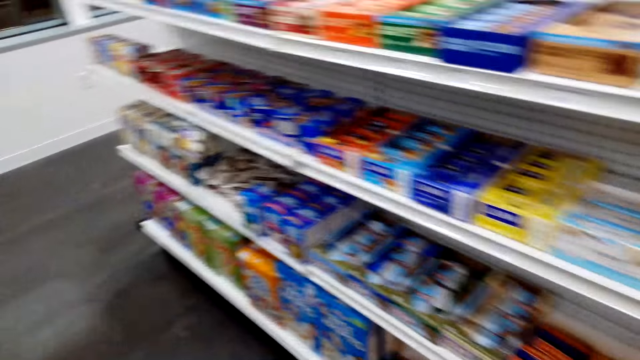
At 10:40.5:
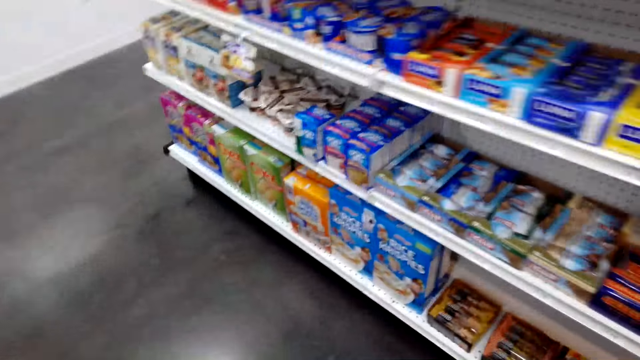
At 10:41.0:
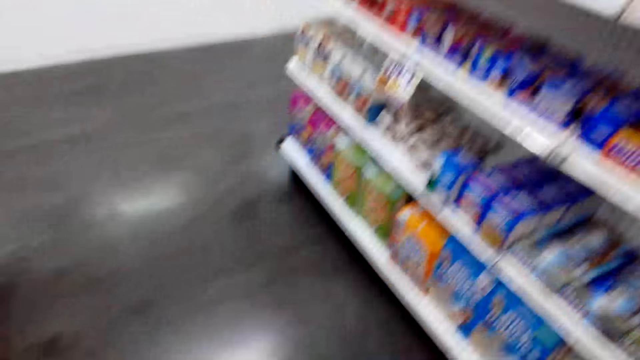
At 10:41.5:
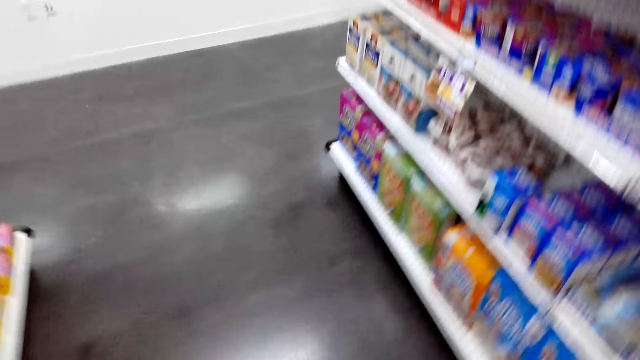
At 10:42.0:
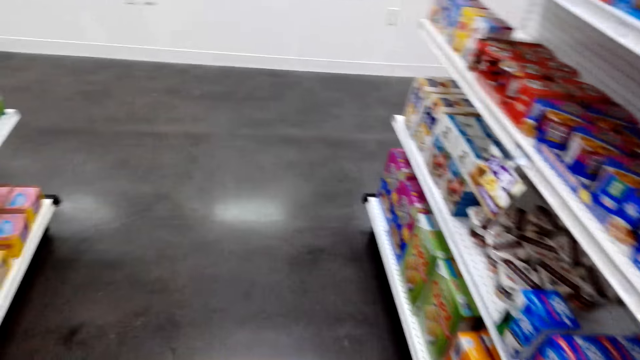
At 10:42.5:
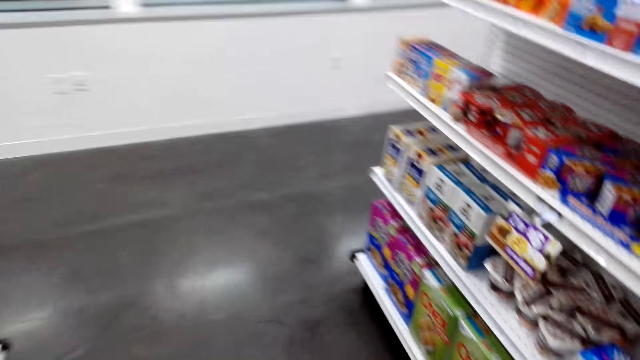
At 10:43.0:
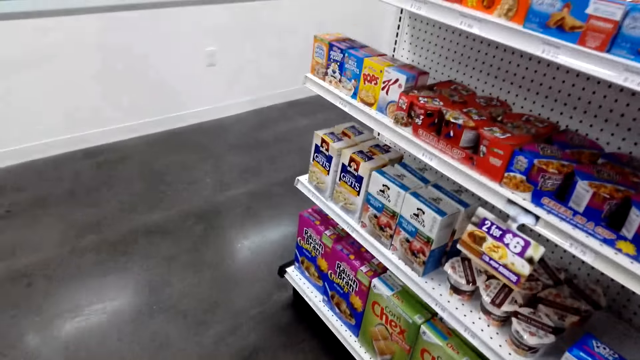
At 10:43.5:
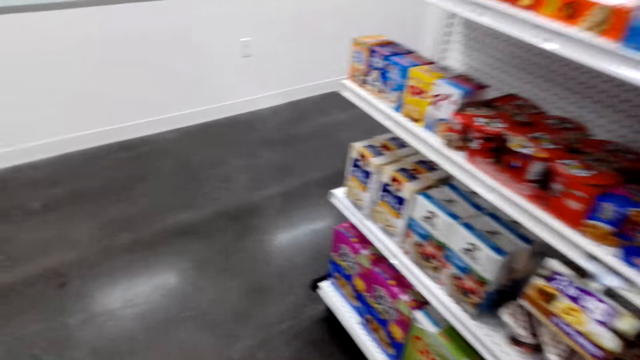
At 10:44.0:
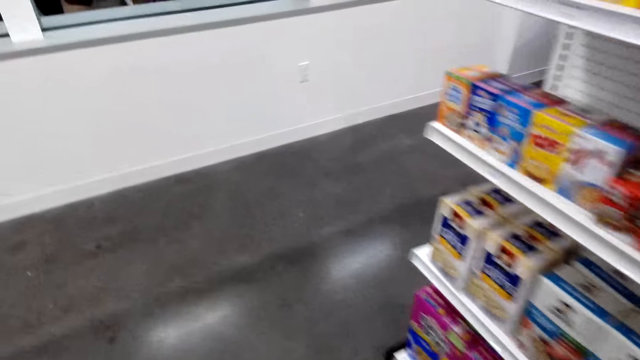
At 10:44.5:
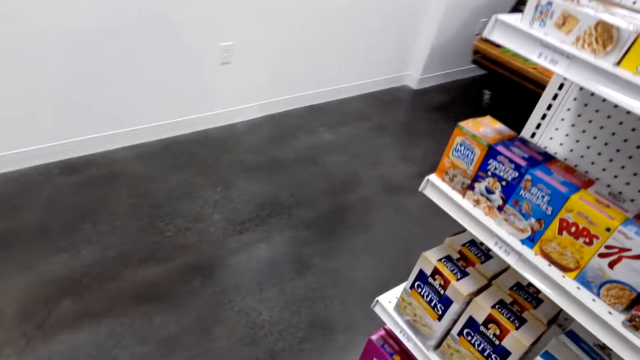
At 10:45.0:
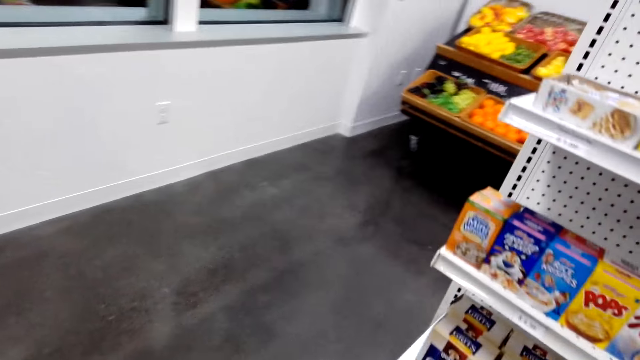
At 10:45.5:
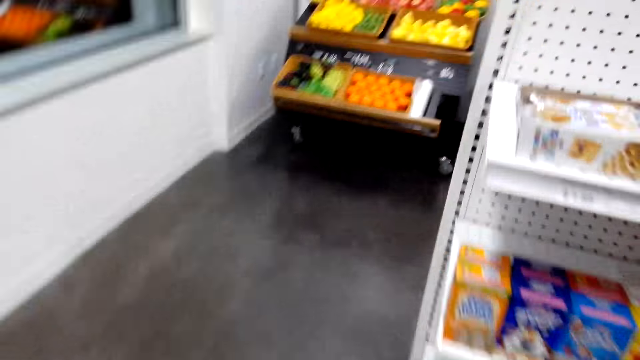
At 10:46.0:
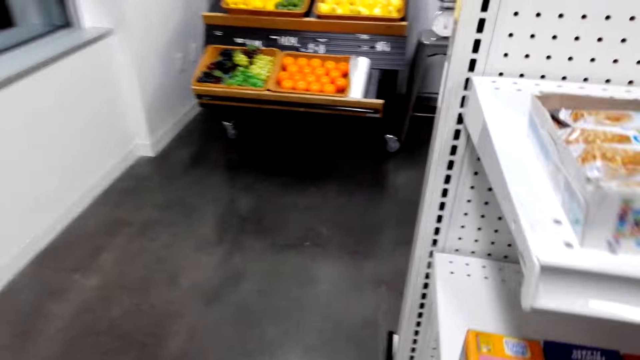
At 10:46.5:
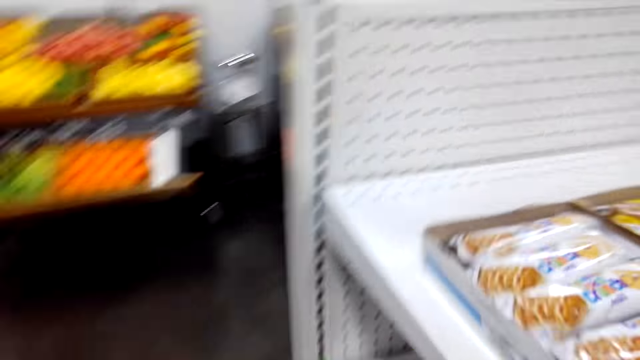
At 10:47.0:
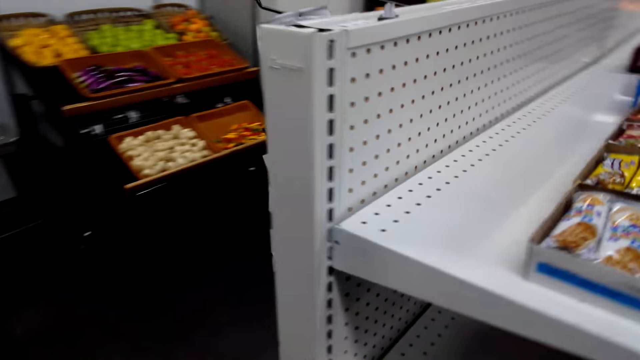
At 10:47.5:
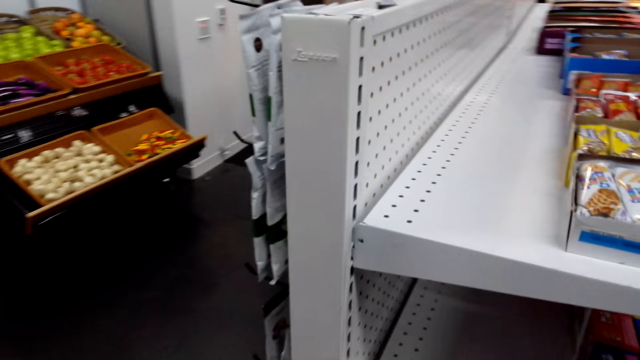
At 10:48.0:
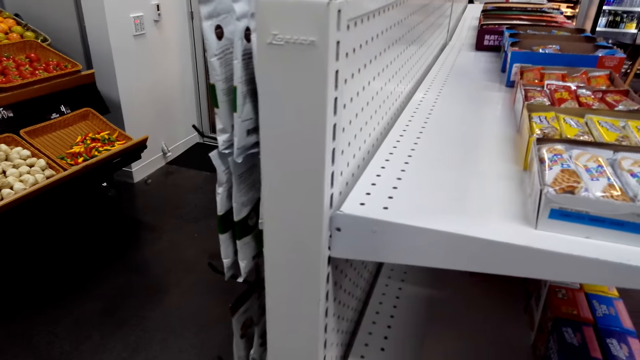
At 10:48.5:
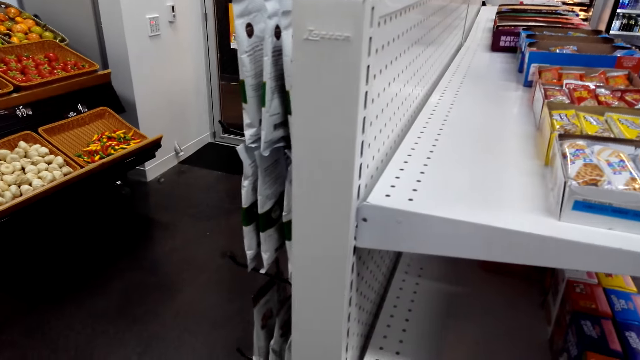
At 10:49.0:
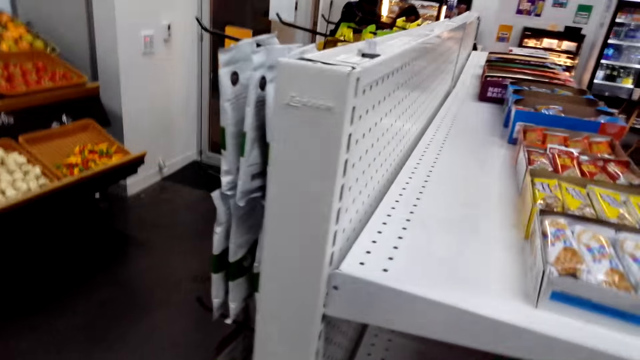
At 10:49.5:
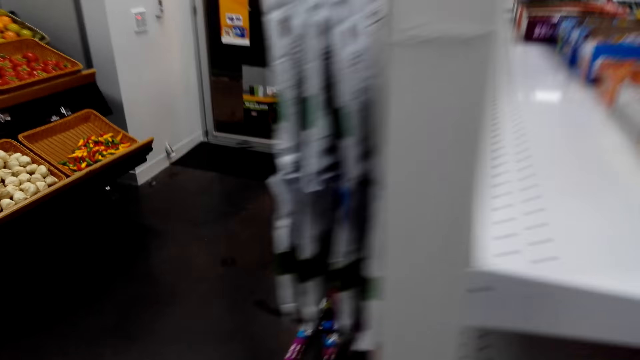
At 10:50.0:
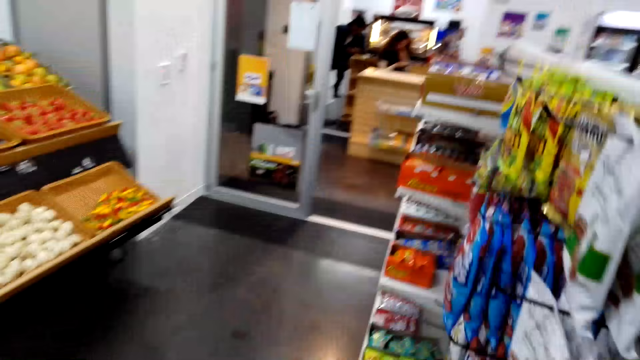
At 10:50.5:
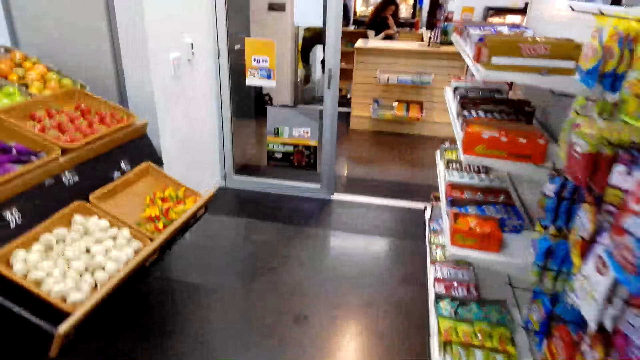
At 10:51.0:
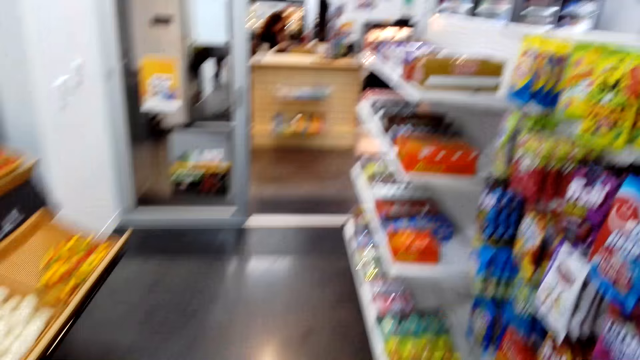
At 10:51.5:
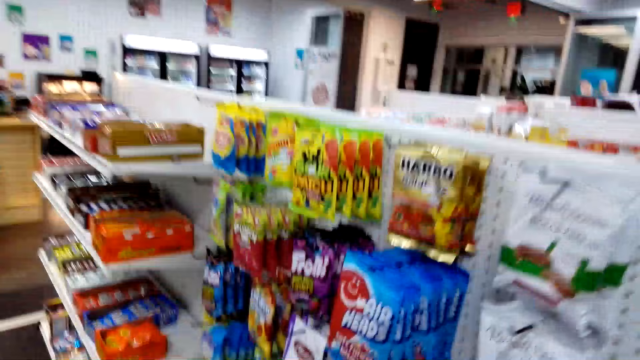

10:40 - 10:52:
The camera wearer walks around.

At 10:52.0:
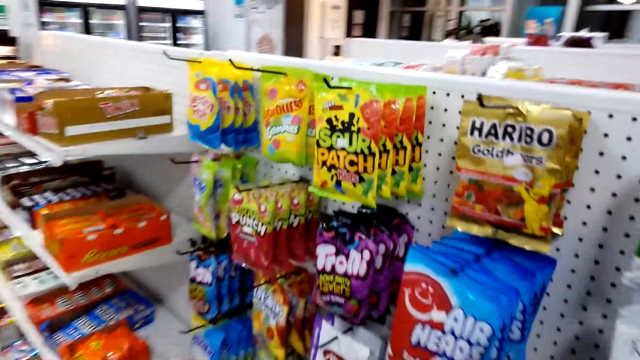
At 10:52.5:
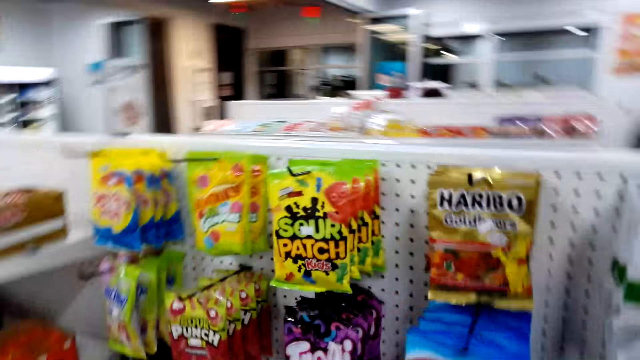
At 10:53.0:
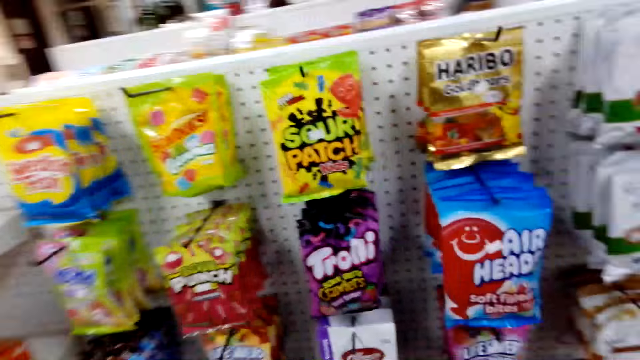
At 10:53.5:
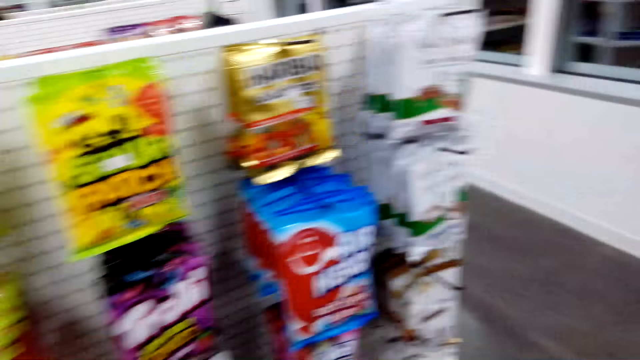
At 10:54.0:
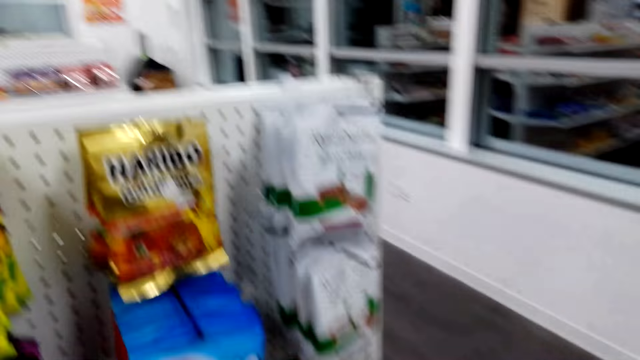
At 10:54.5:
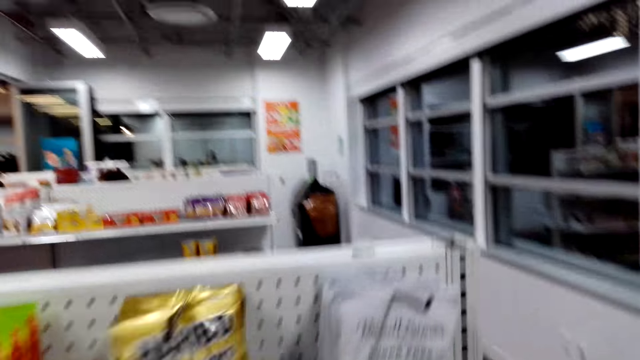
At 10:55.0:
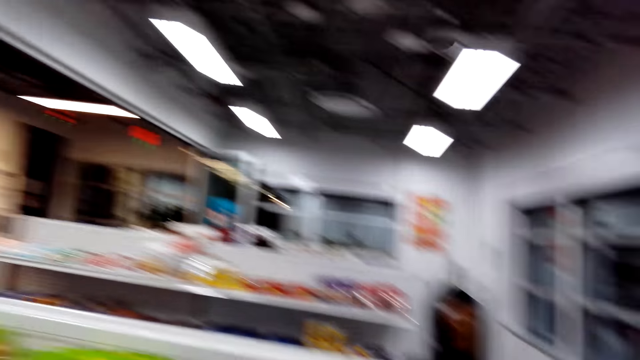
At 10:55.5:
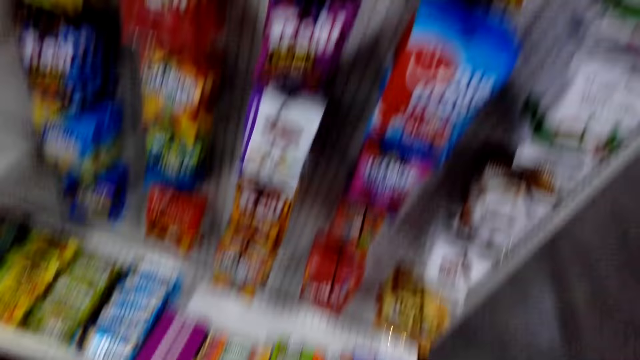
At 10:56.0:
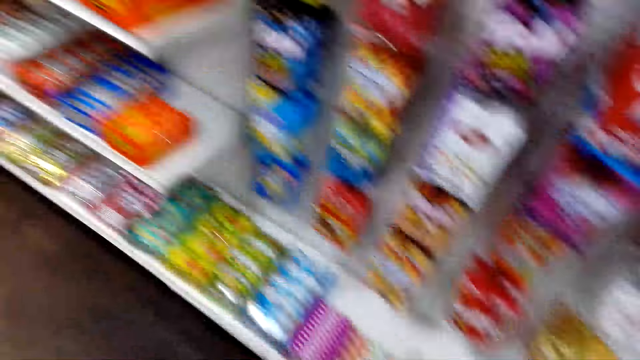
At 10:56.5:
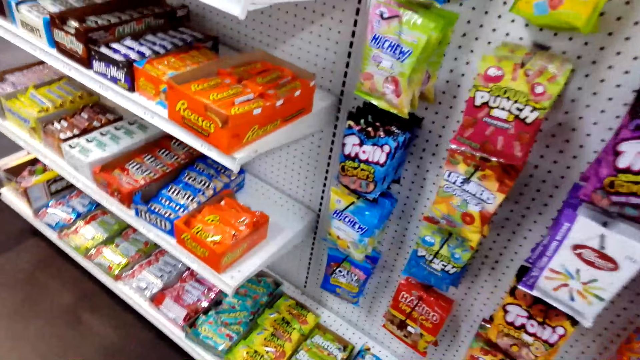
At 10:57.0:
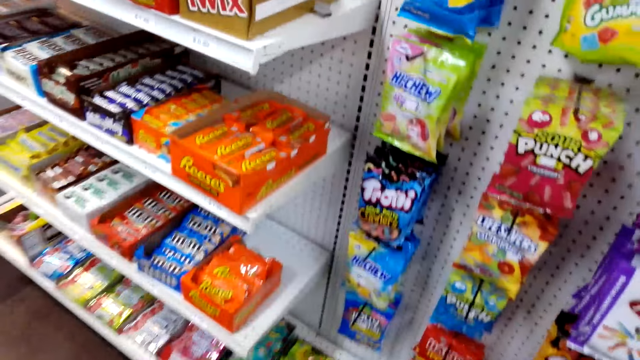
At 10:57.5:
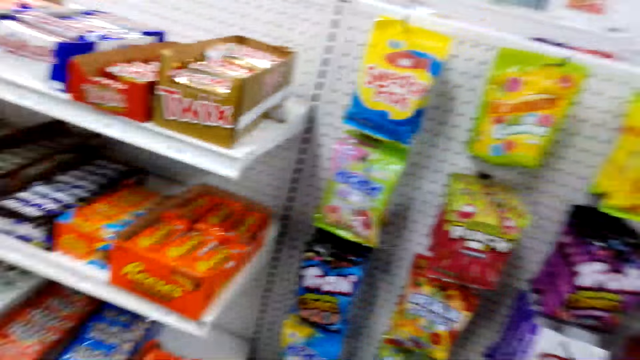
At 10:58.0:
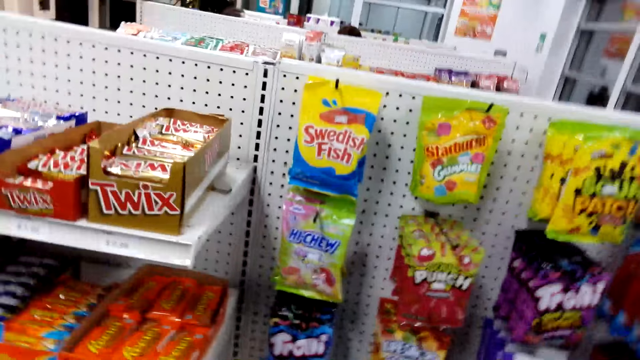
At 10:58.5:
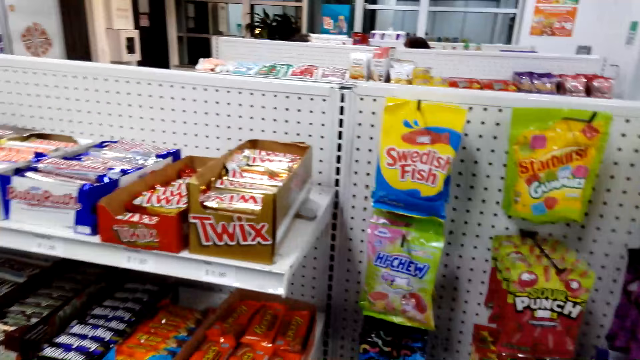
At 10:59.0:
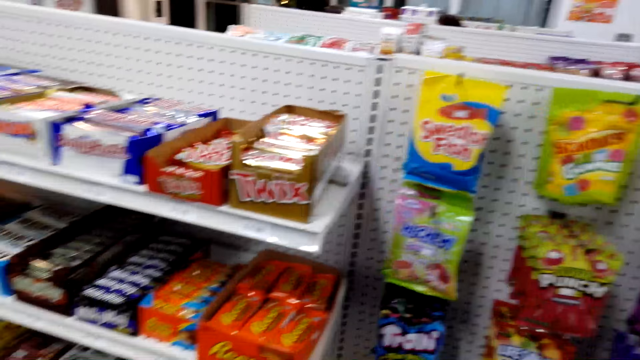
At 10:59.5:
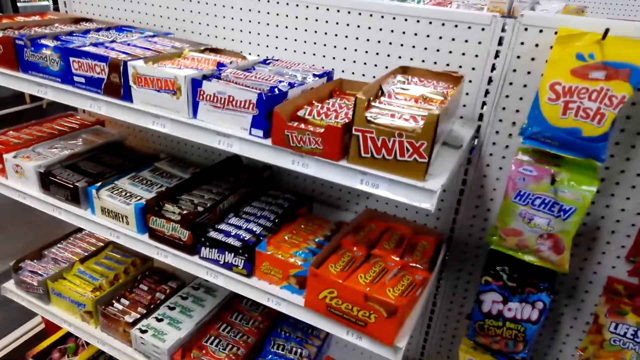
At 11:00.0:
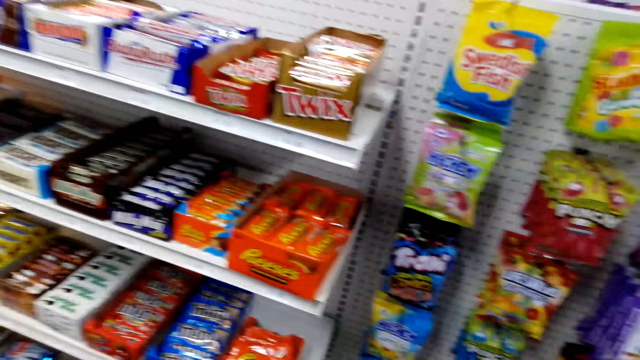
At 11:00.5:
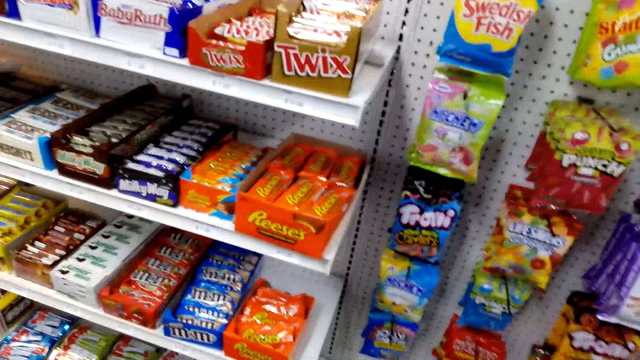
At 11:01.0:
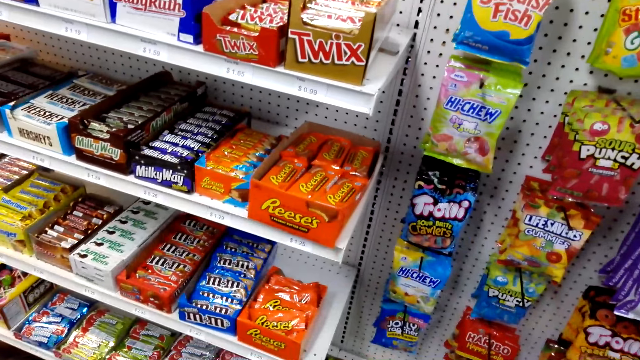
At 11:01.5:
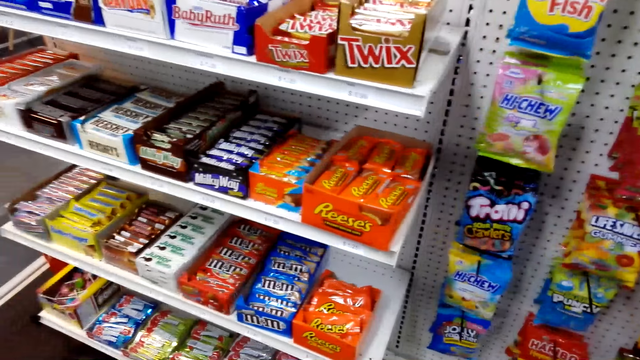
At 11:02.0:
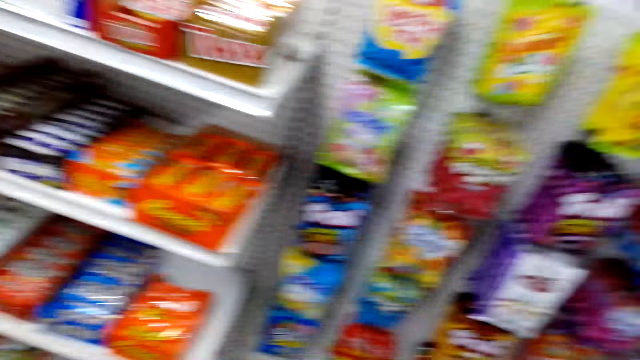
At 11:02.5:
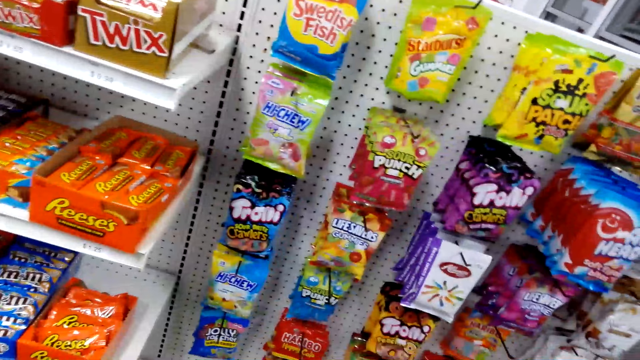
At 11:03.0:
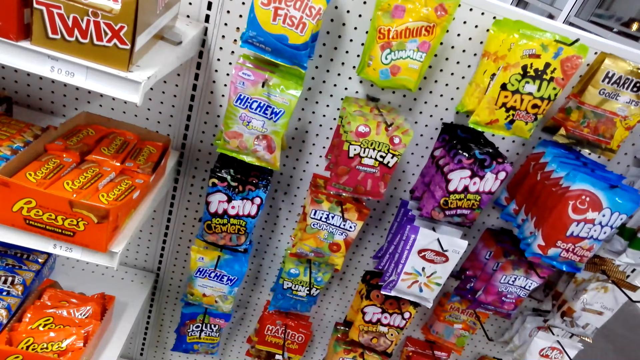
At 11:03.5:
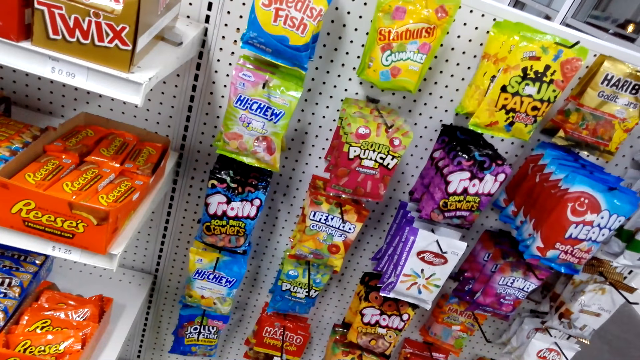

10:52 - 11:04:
The camera wearer picks a snack. They look around.
